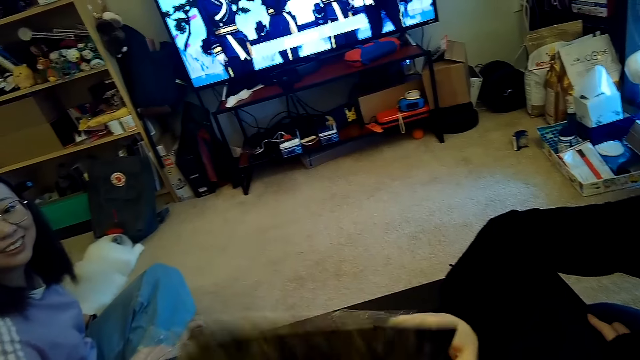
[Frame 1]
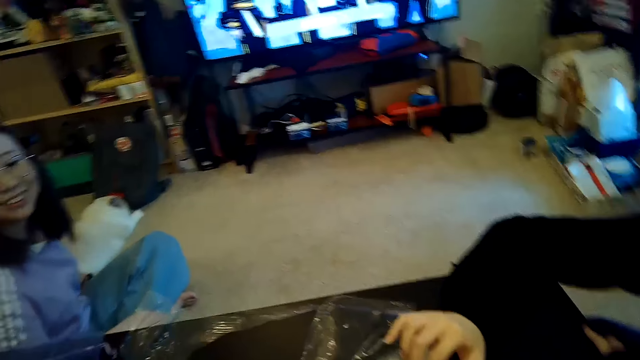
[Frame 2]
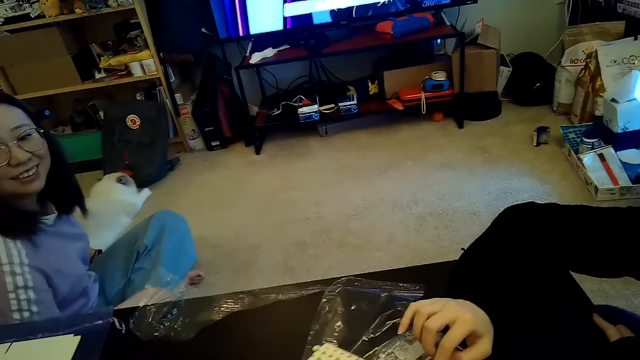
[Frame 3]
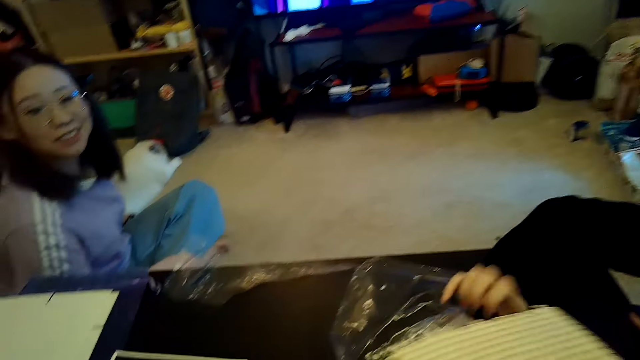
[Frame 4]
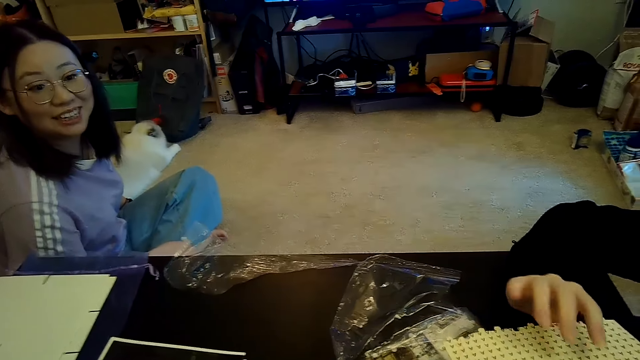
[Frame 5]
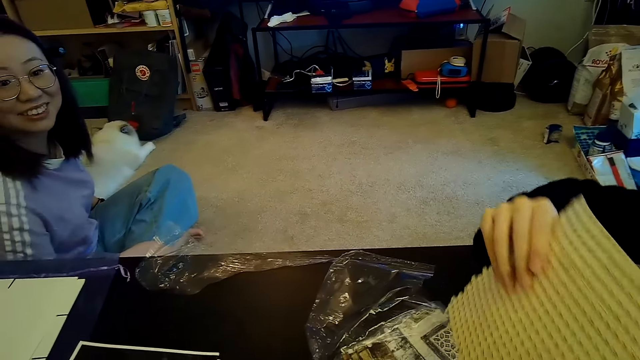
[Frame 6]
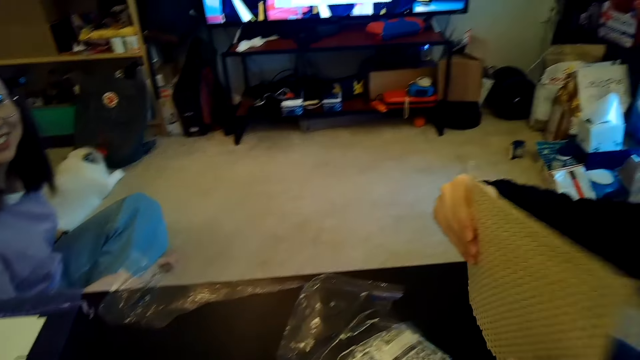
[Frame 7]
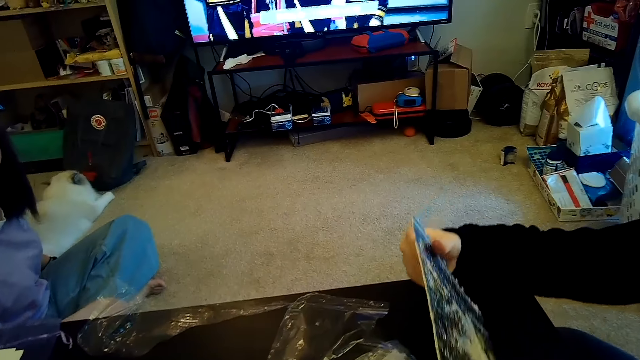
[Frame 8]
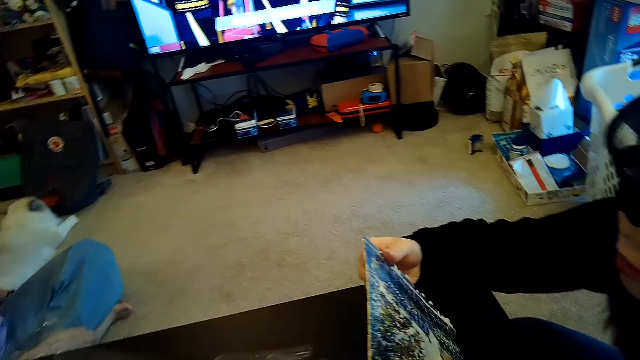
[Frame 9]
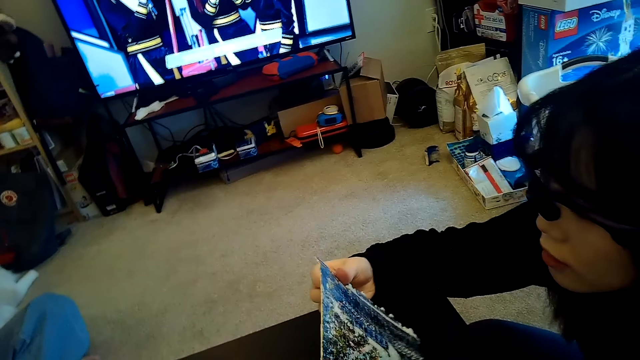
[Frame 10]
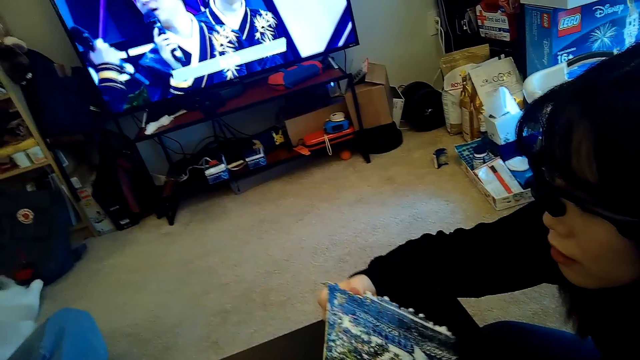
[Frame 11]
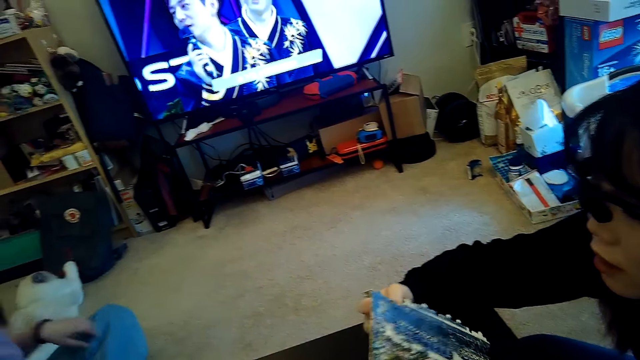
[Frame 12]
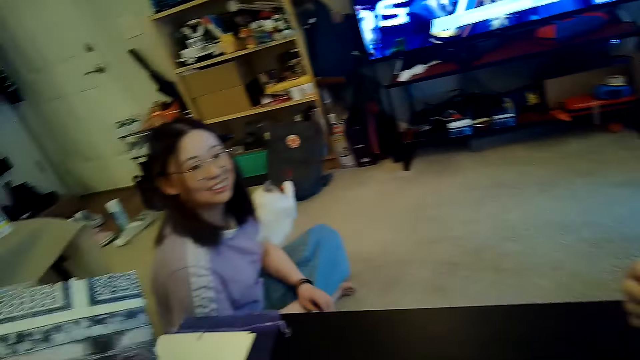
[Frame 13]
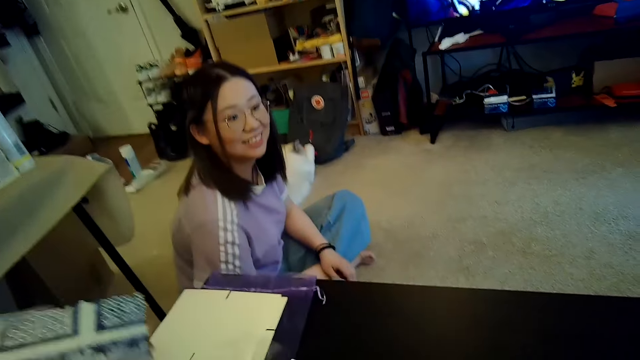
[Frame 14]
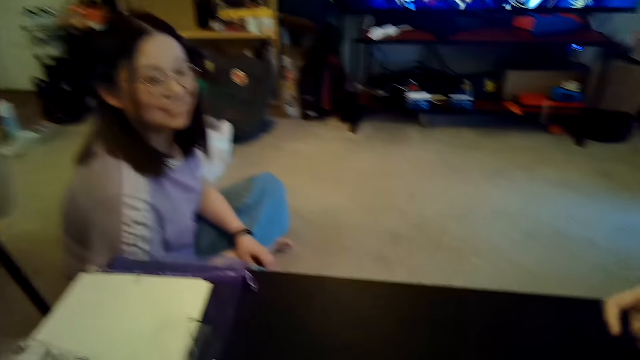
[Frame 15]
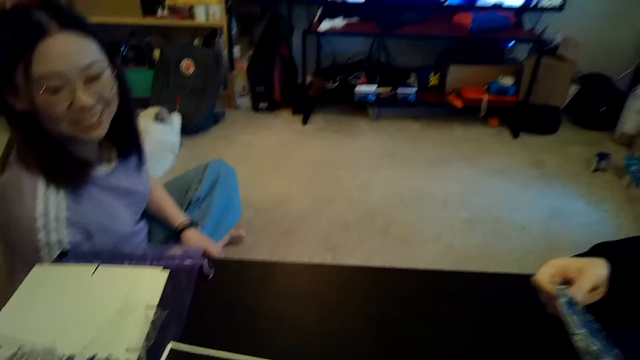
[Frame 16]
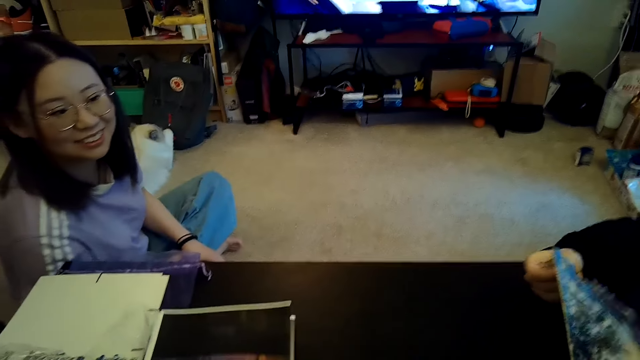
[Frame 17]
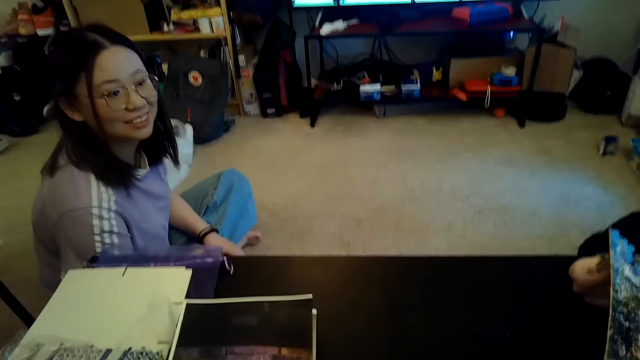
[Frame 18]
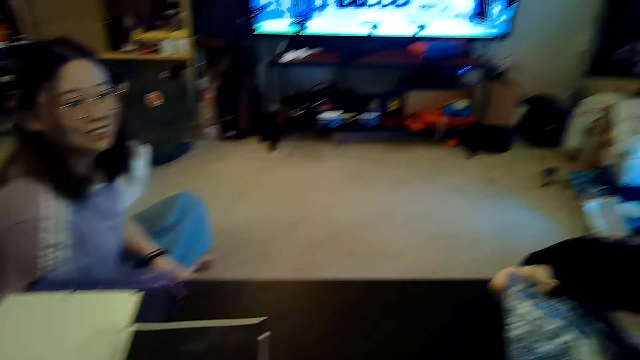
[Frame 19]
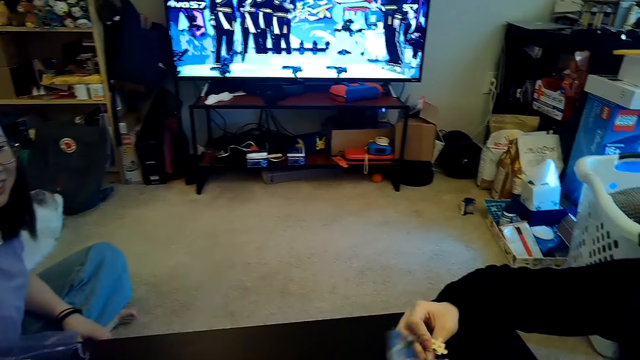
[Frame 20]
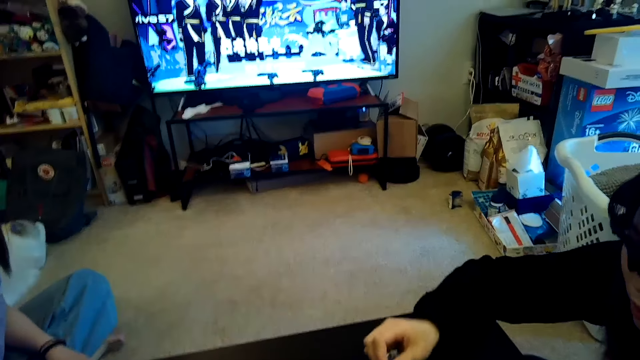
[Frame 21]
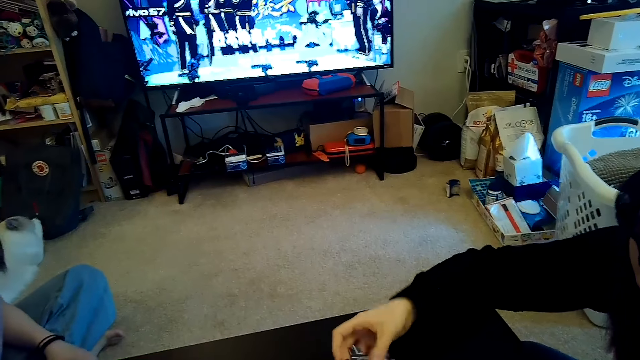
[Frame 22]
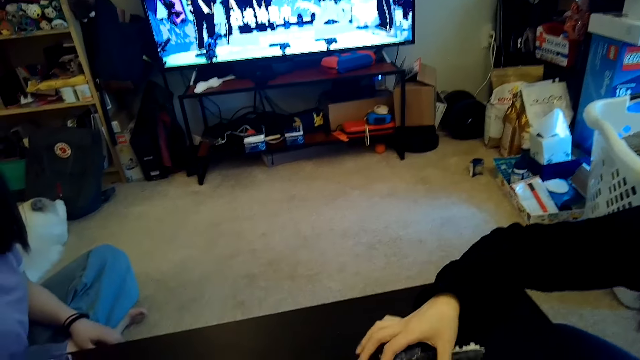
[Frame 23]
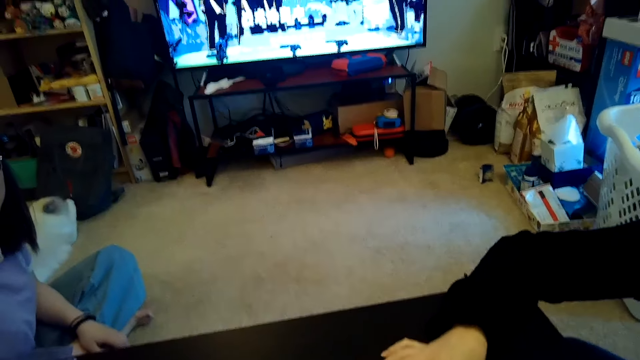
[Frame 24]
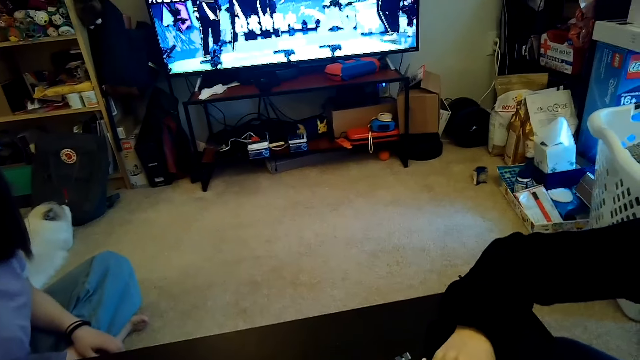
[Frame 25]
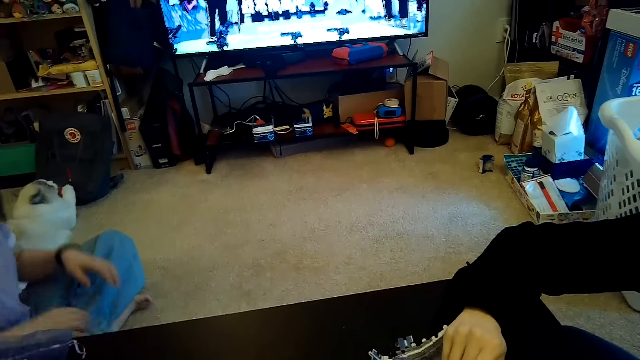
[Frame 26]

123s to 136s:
A woman picks a jigsaw puzzle from the camera wearer. The woman separates the jigsaw puzzle. The camera wearer lifts the chart.

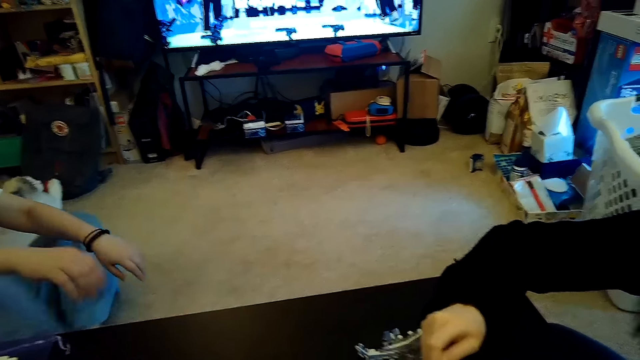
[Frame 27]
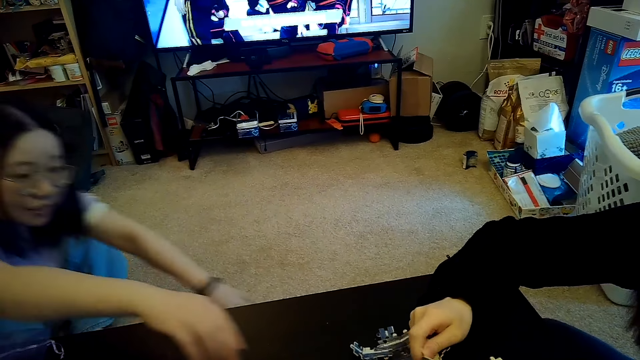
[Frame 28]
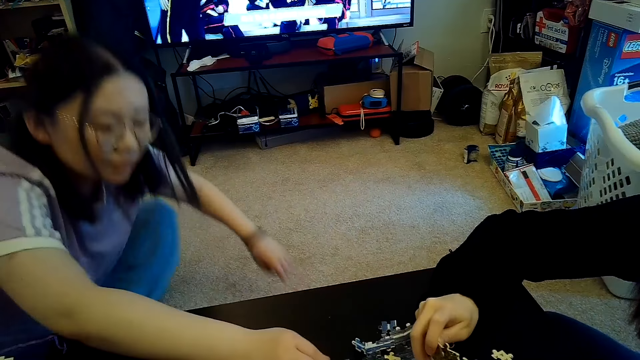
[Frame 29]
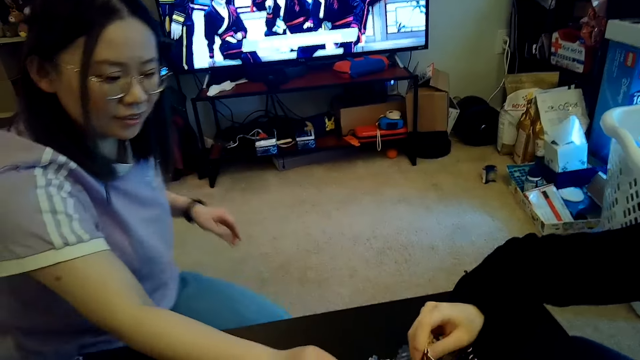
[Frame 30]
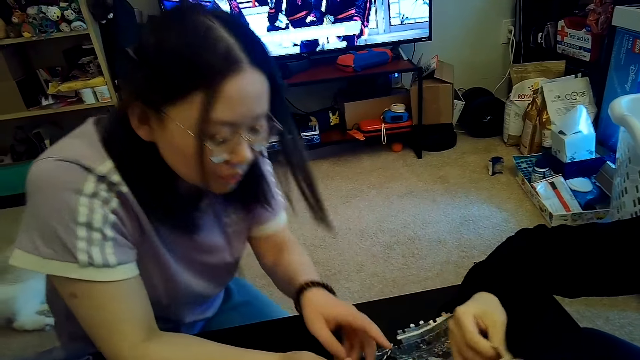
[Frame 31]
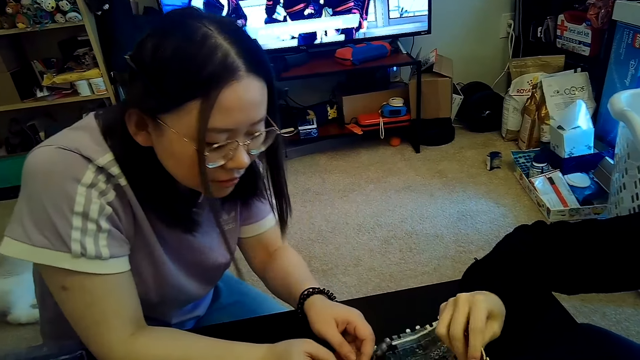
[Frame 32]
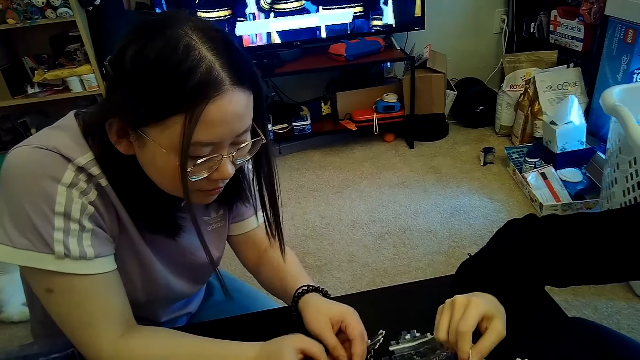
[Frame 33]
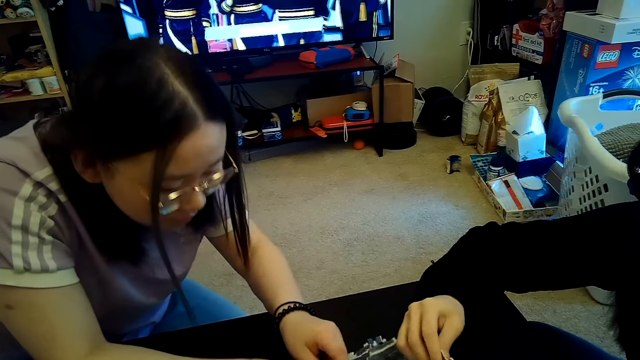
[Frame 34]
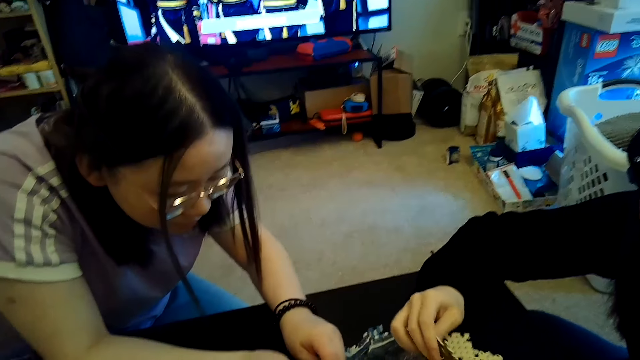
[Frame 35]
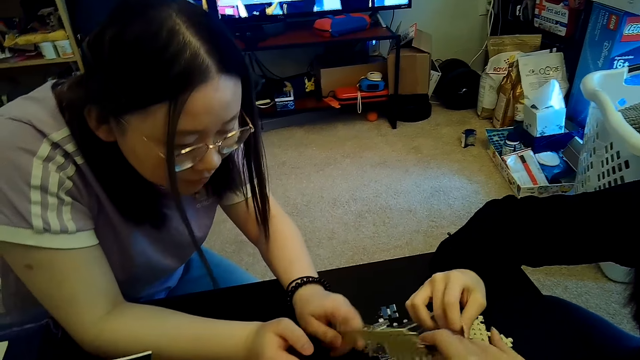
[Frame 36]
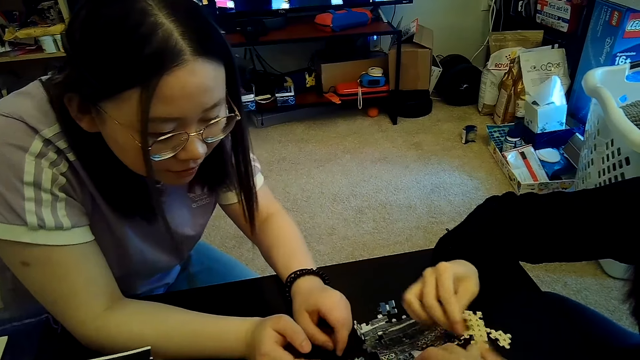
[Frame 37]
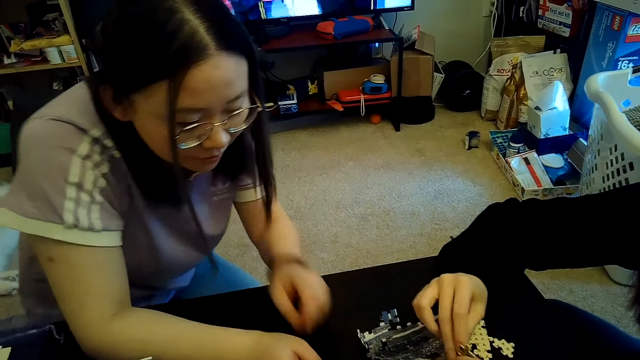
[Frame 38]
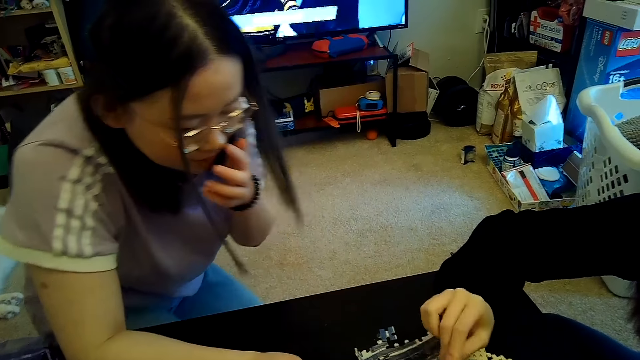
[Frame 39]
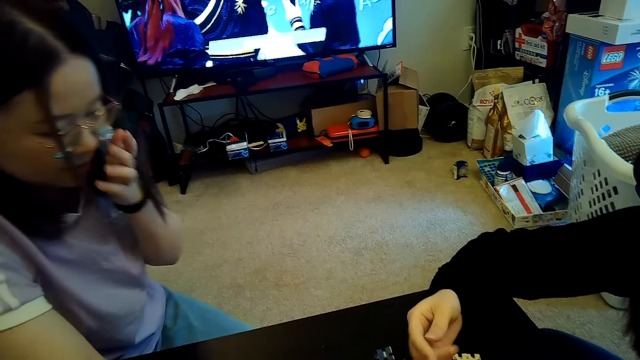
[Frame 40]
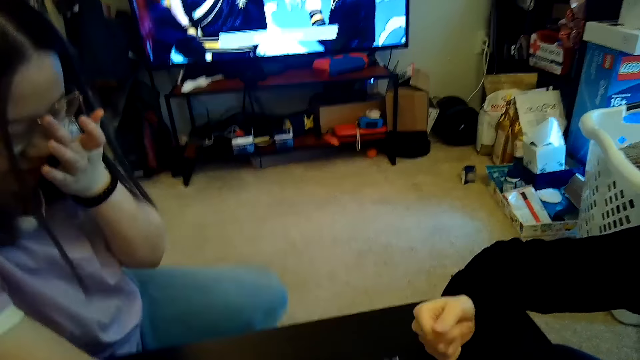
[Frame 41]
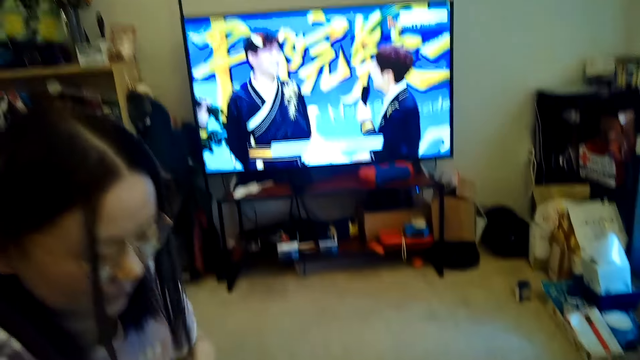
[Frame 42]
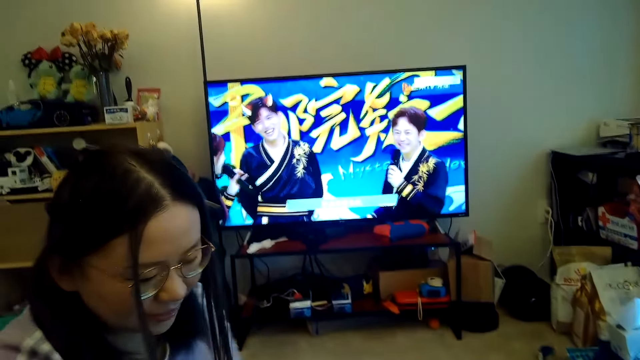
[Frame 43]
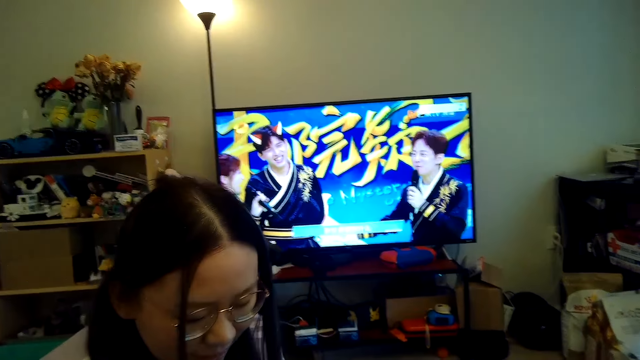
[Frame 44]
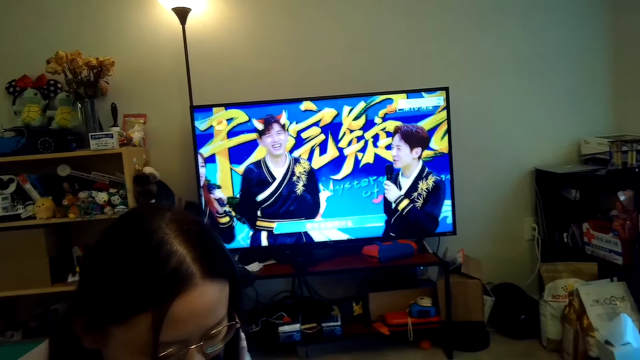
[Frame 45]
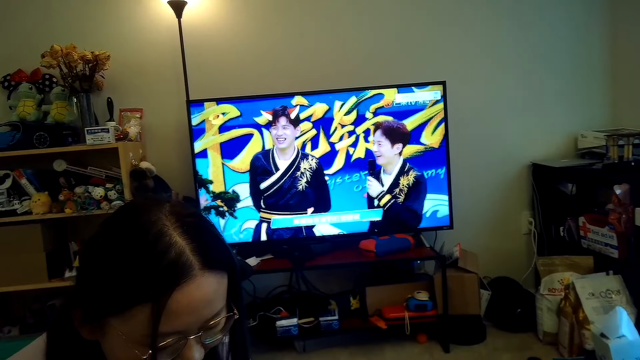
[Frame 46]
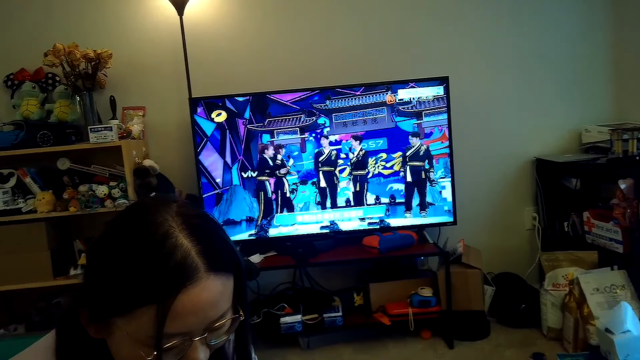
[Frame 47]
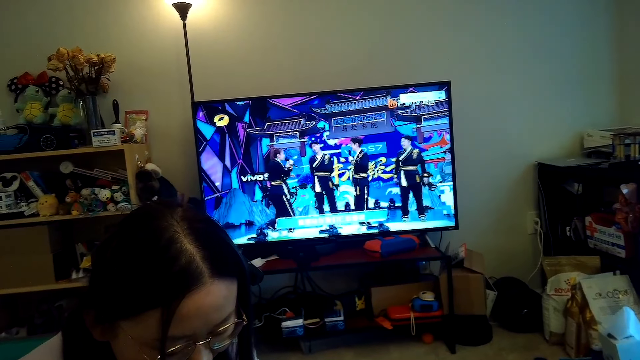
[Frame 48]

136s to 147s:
A woman separates the jigsaw puzzle.
